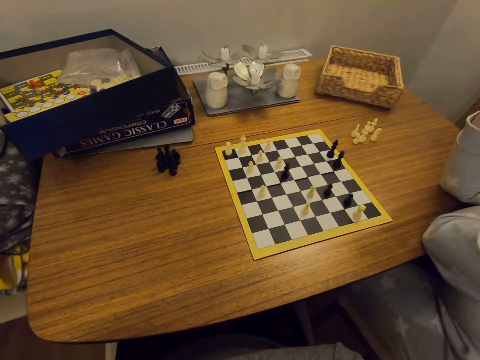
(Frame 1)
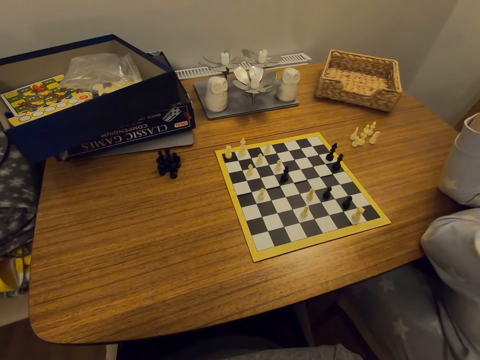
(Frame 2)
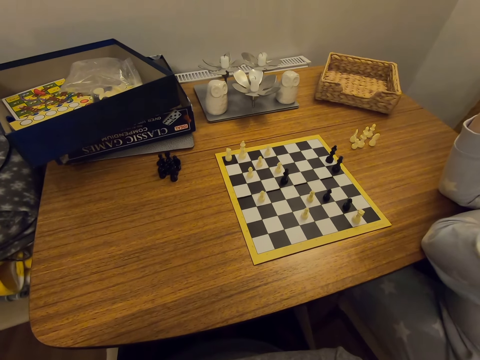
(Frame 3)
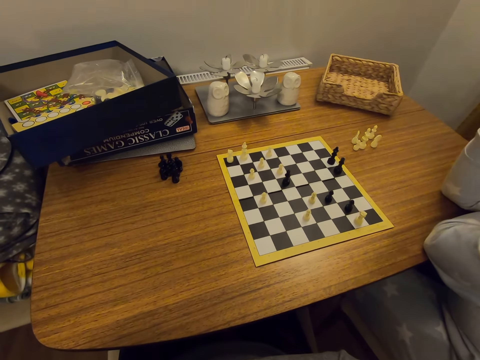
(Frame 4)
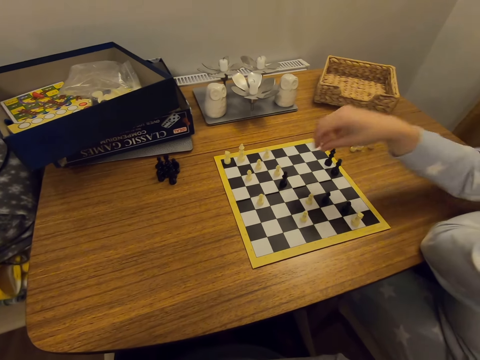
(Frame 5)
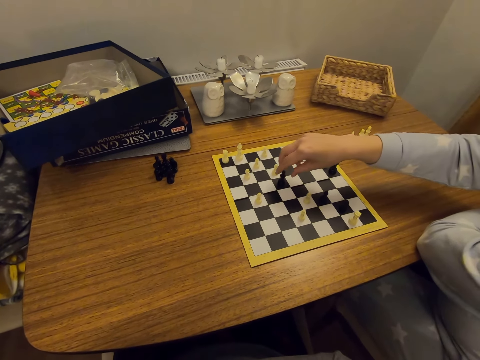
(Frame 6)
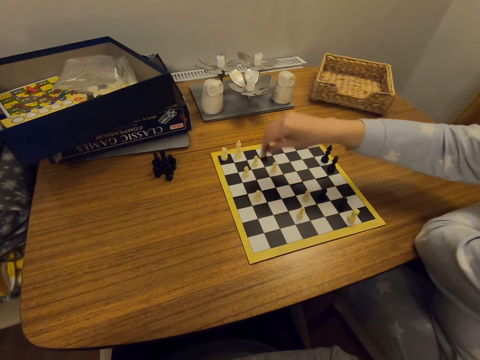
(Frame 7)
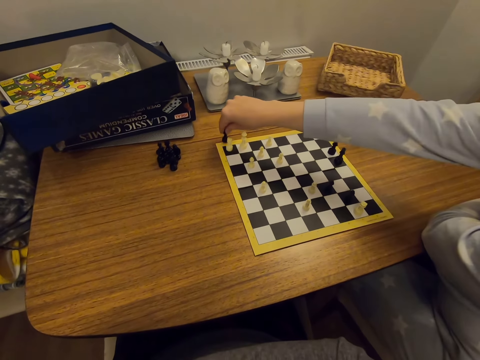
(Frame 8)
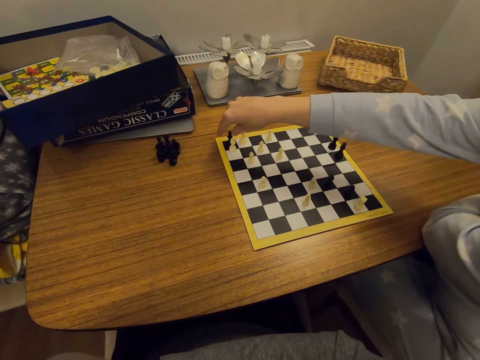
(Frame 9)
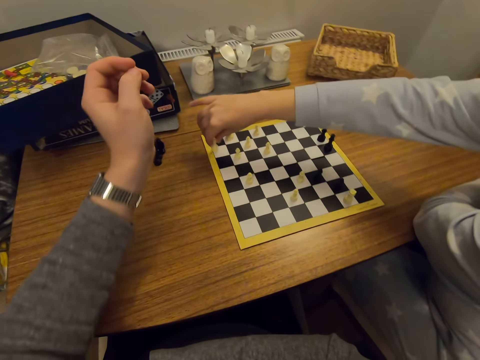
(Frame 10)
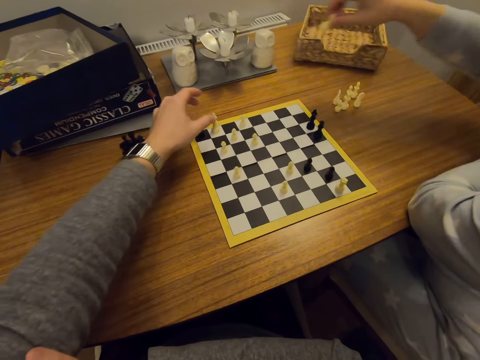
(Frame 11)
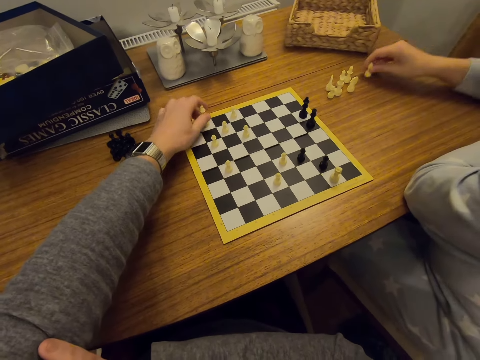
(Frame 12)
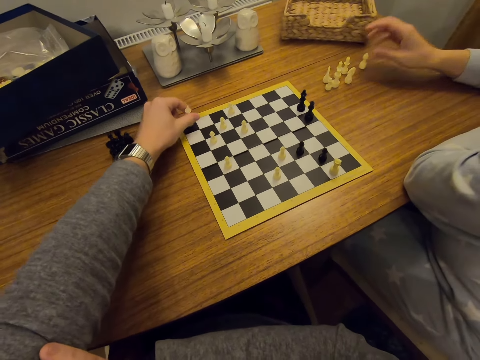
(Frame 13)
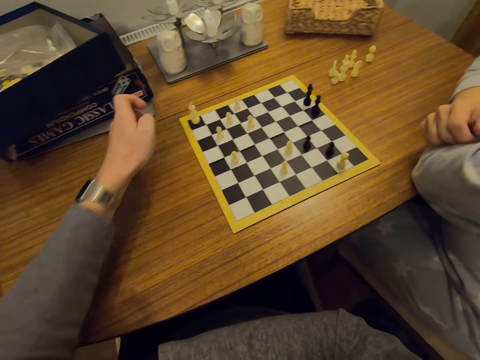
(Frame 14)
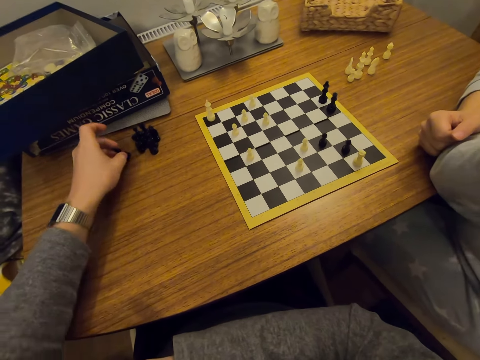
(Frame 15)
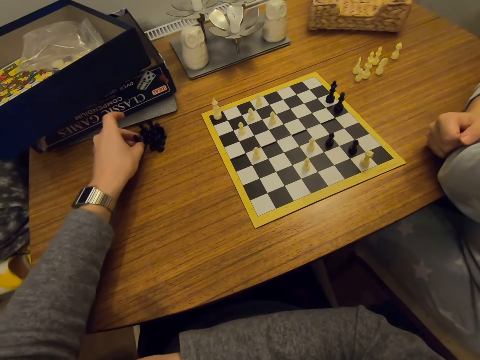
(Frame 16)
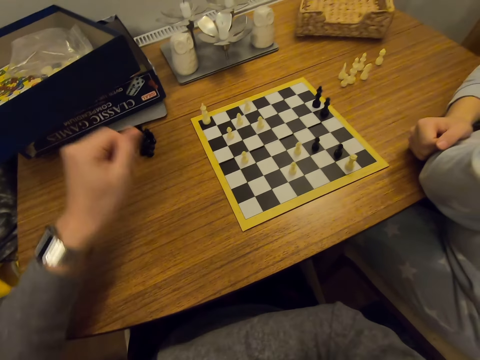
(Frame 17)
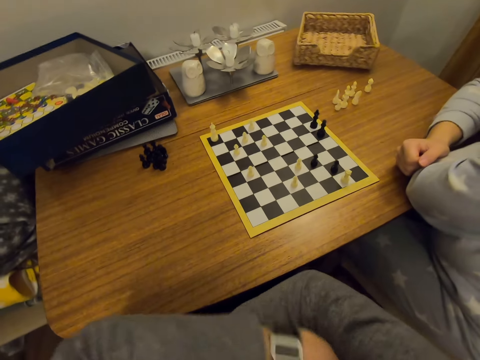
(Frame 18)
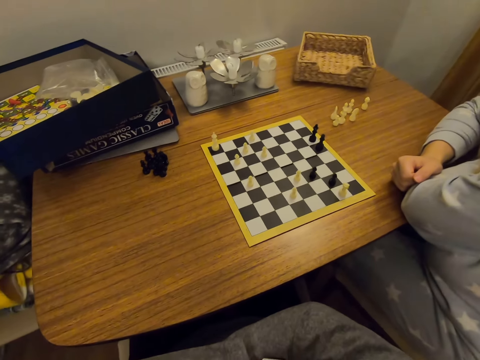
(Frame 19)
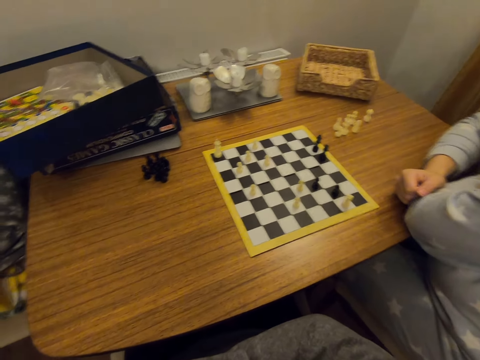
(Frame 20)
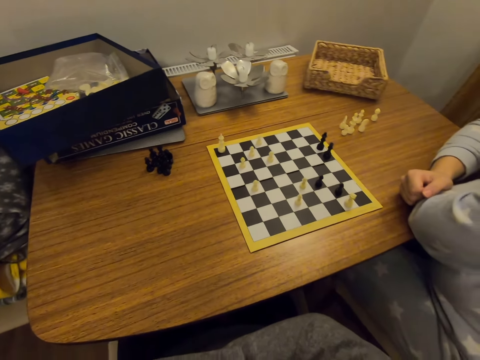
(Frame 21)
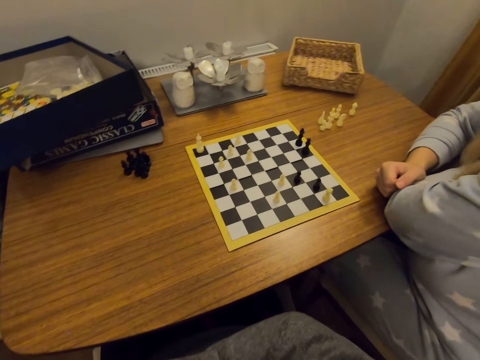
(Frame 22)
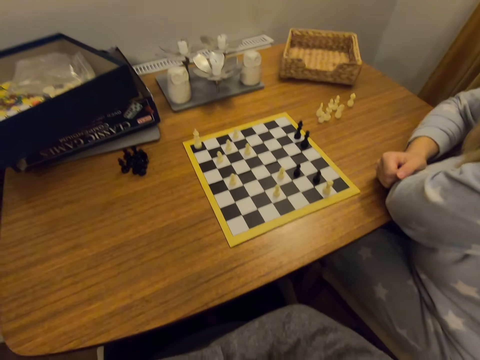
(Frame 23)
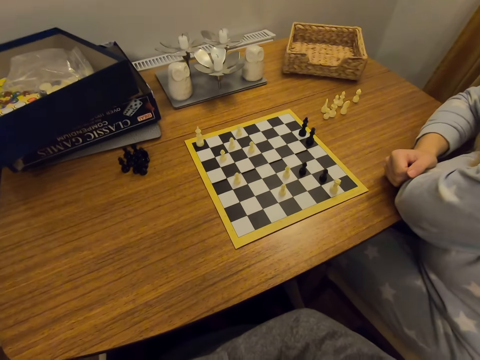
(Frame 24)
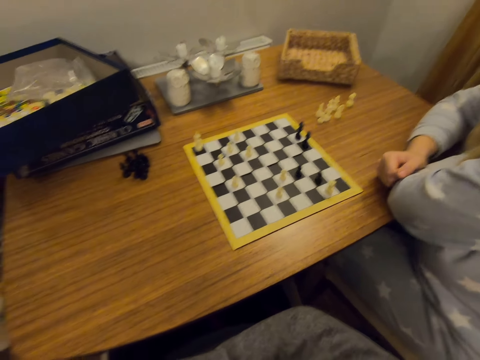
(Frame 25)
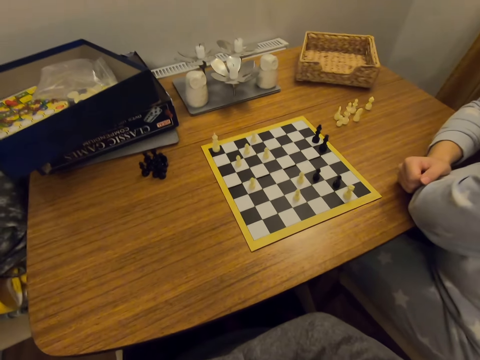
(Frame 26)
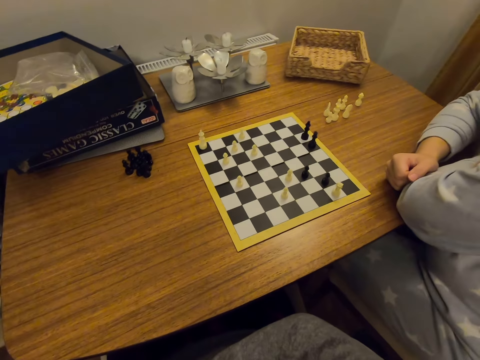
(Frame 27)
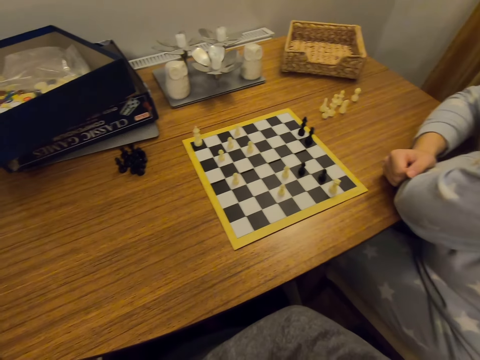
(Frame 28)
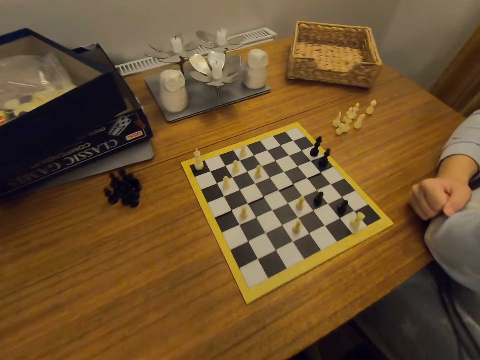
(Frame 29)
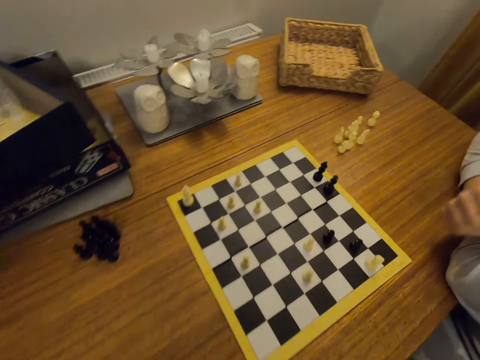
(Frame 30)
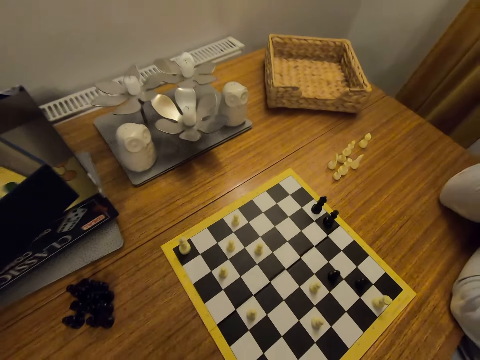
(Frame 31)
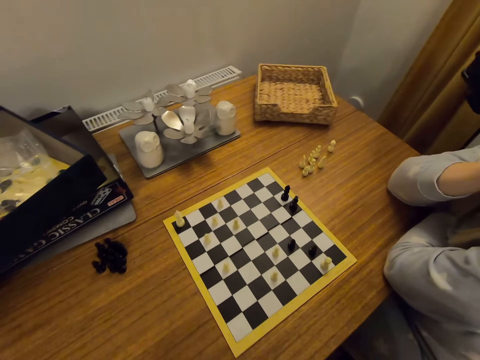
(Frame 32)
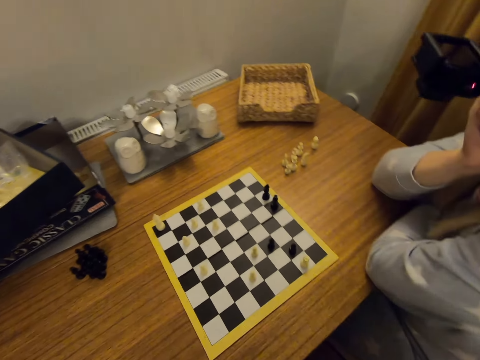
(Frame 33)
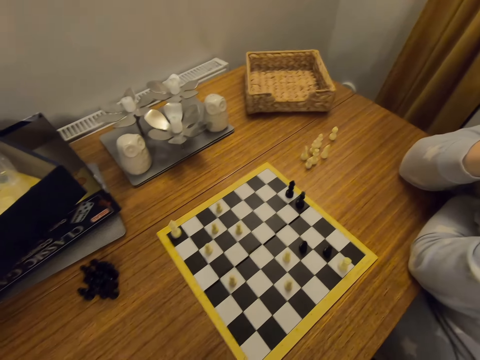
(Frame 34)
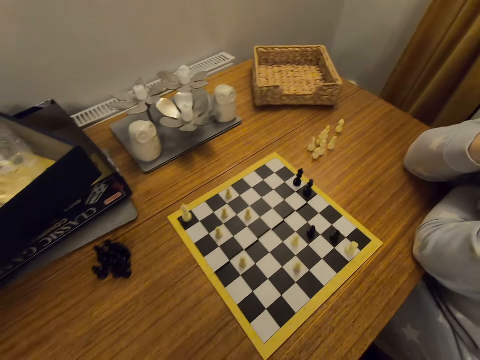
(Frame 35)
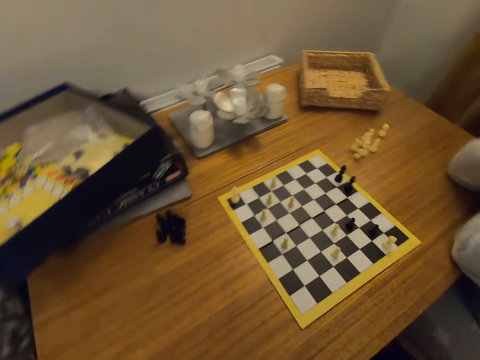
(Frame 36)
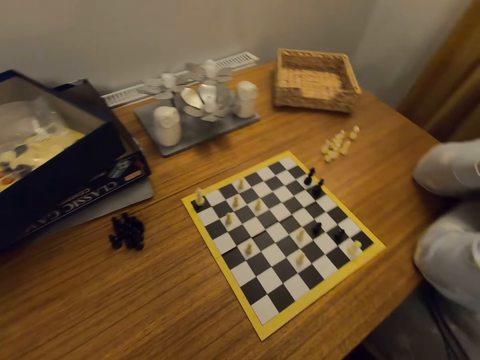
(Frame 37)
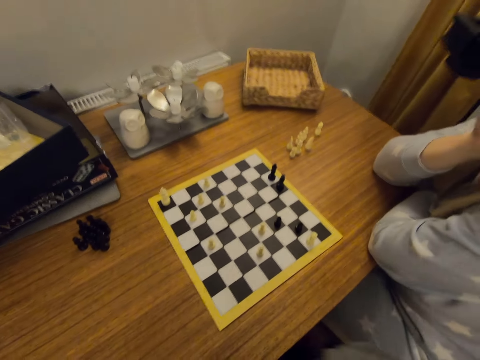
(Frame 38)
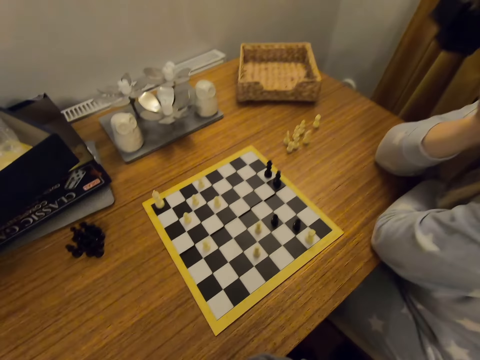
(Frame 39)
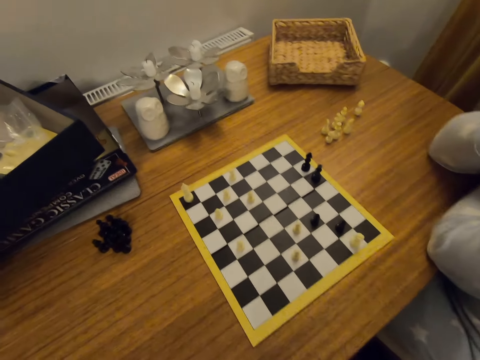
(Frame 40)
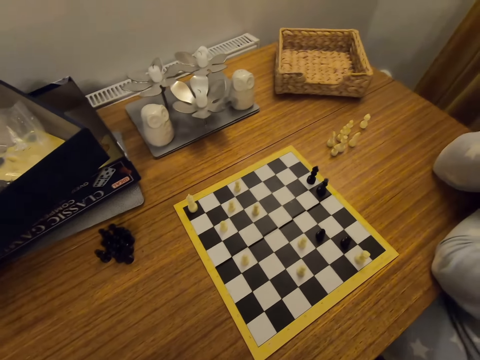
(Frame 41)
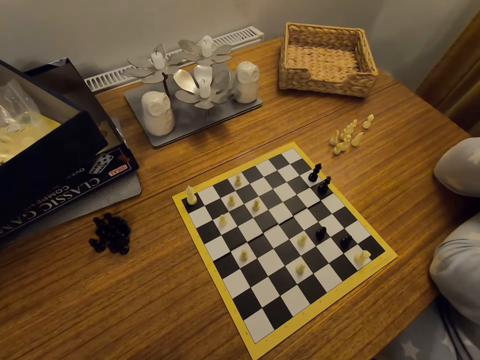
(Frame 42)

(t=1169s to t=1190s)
A person moves a chess piece on a board and picks a chess piece. The camera wearer moves a chess piece on the board. The person puts a chess piece aside on a table. The camera wearer puts a chess piece aside on the table. They fold hands. The person touches the face.

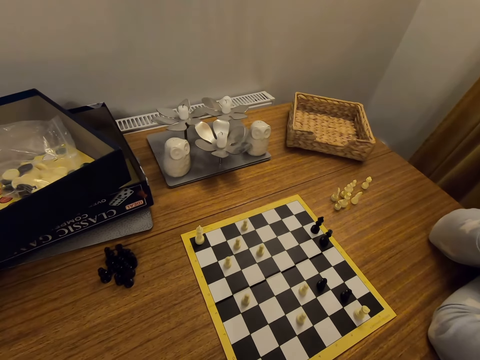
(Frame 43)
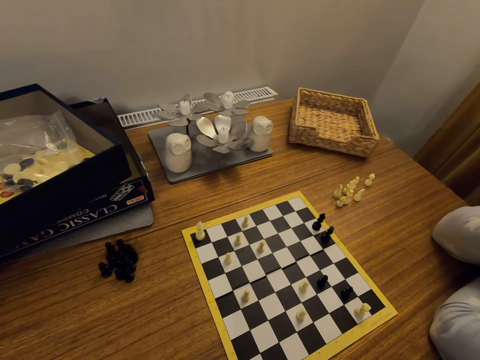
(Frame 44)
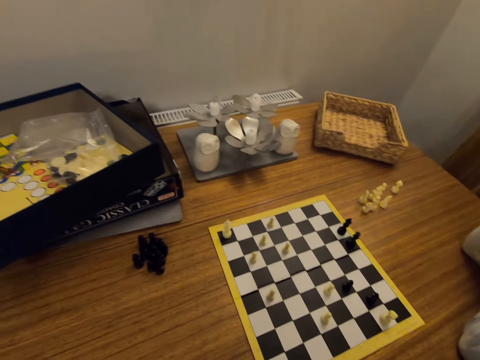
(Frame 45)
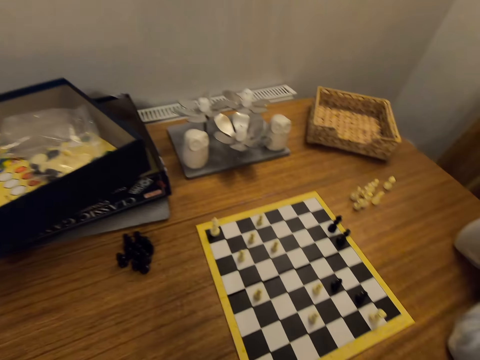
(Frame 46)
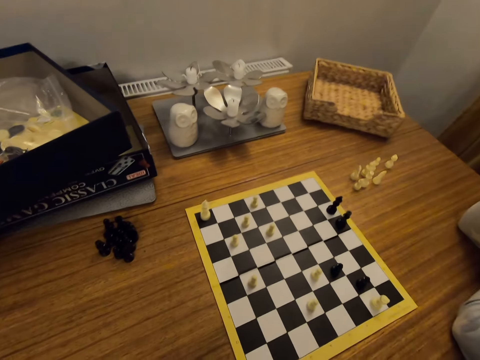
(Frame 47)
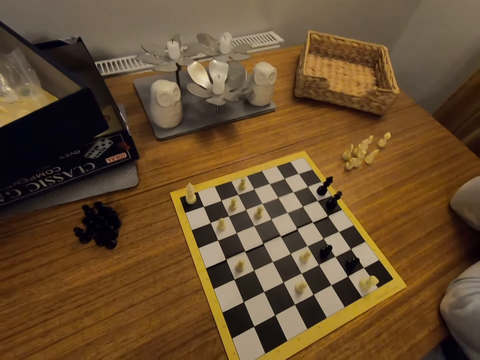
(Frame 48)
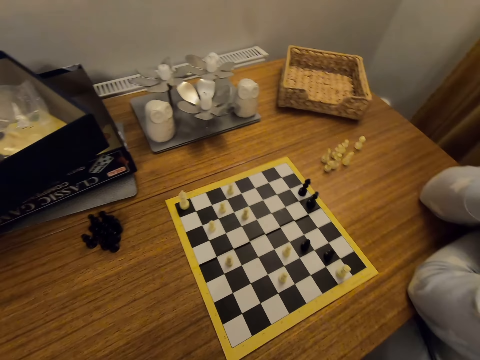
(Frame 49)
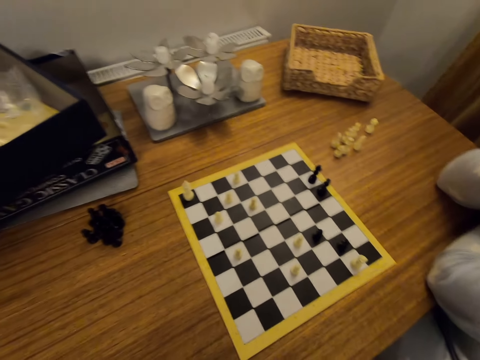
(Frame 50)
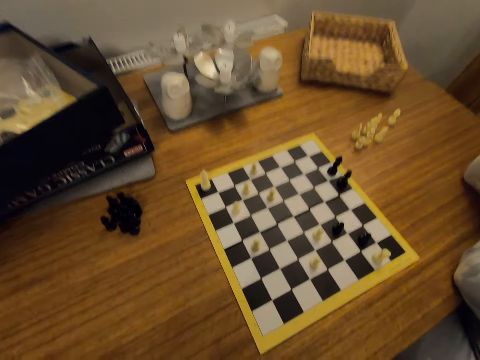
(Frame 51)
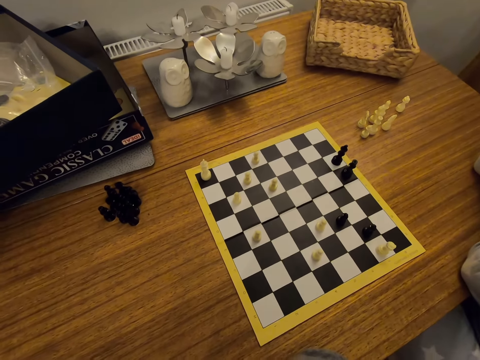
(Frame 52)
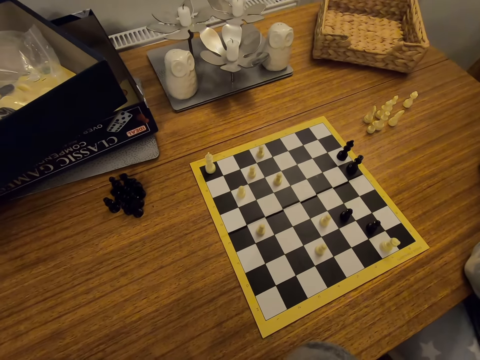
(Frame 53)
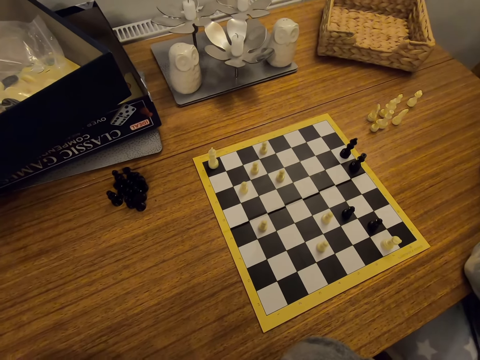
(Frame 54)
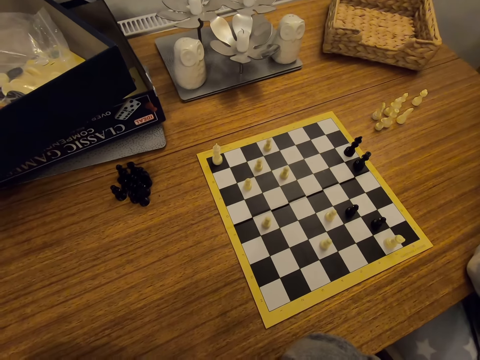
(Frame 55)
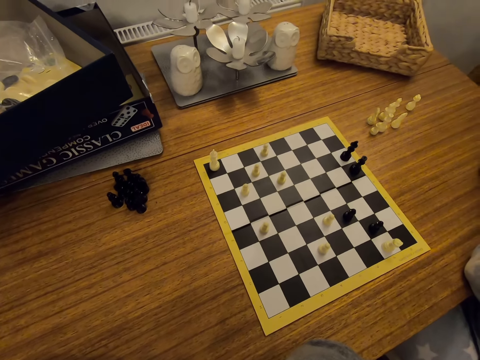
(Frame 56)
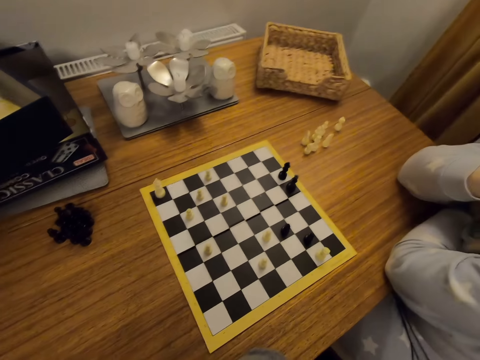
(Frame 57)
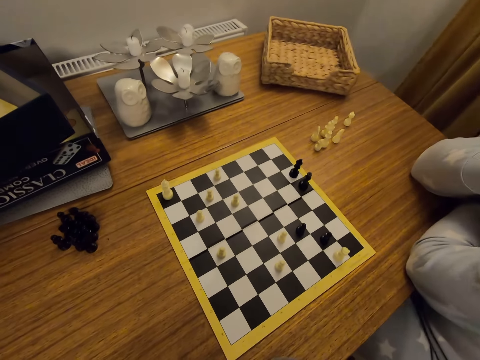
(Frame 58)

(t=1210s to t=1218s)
The camera wearer lifts a hand. They look around.
